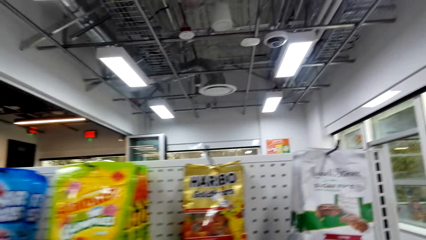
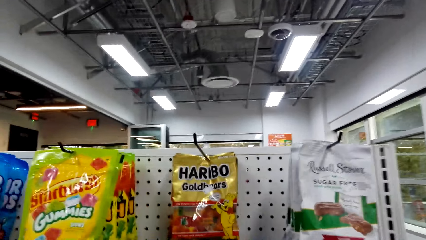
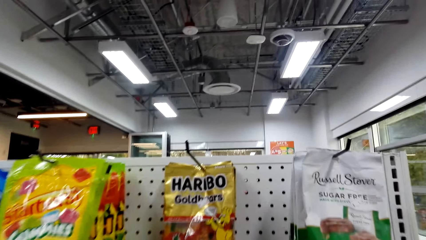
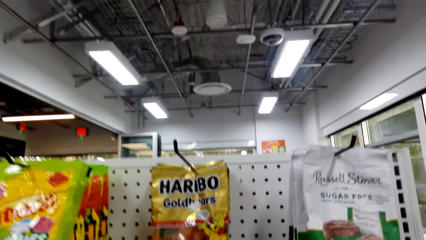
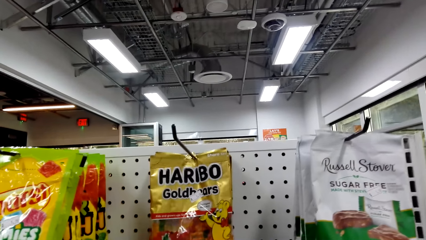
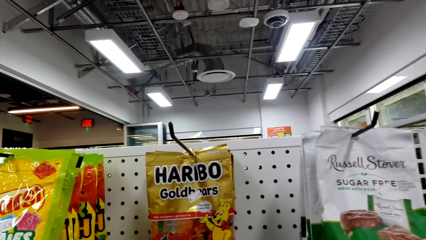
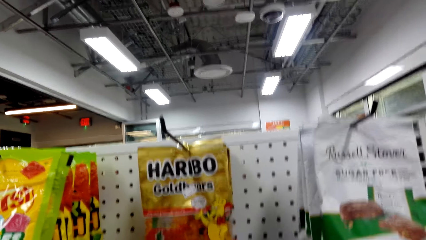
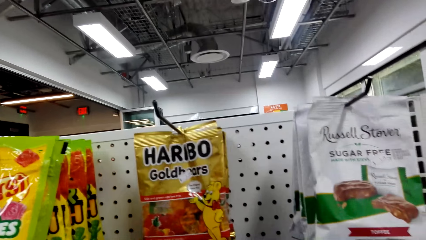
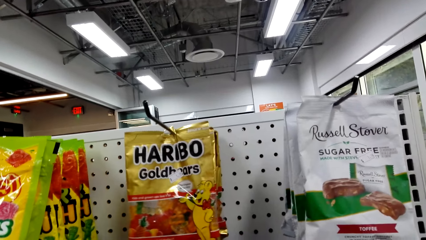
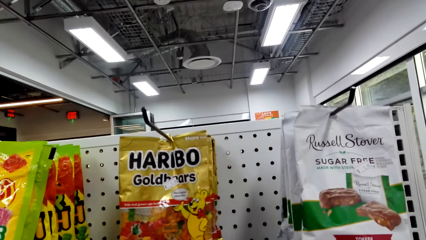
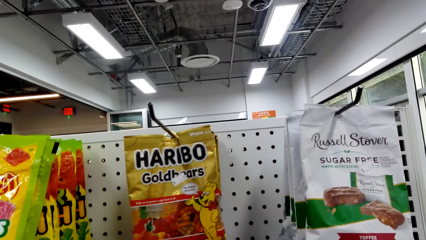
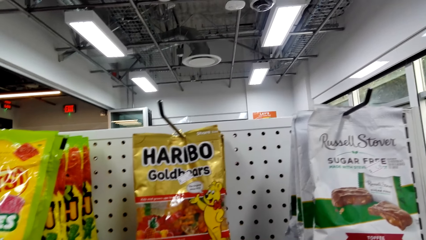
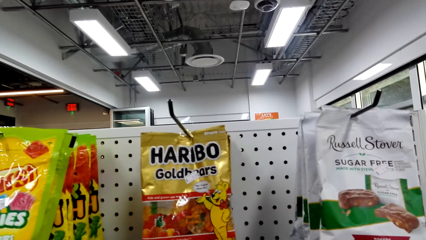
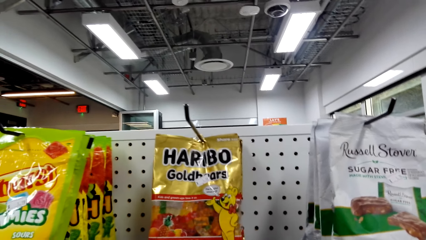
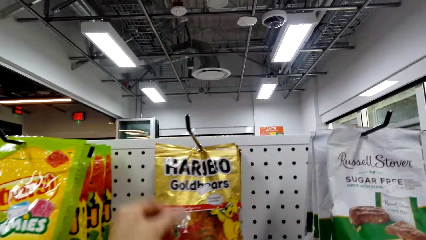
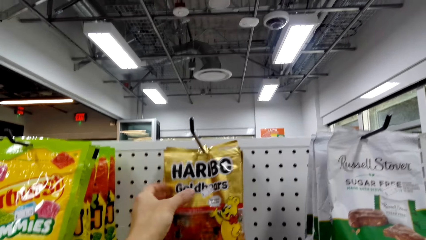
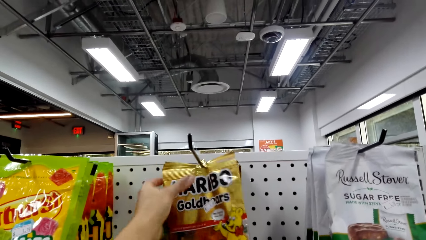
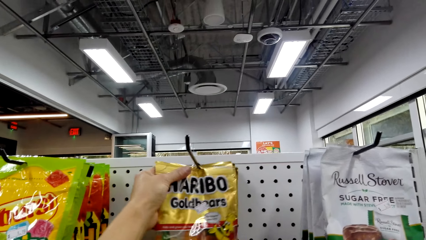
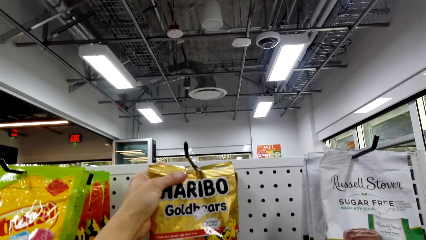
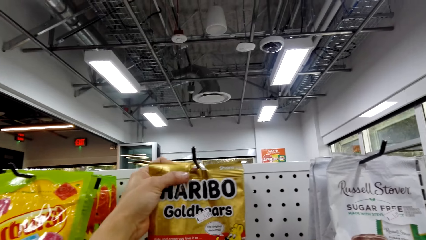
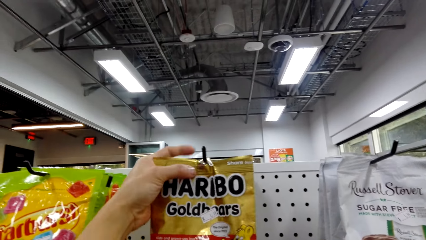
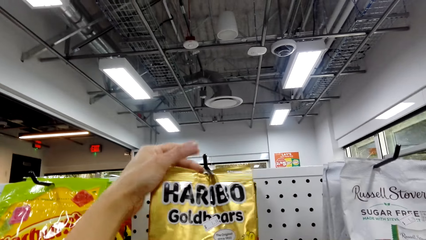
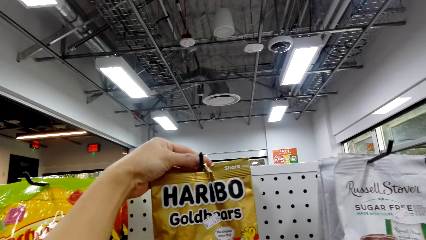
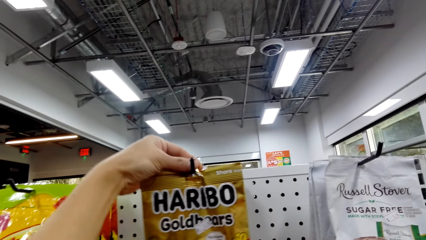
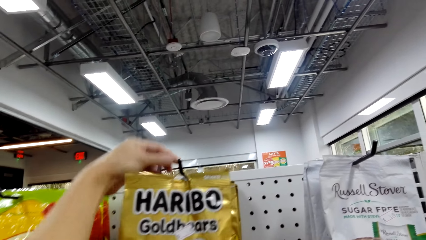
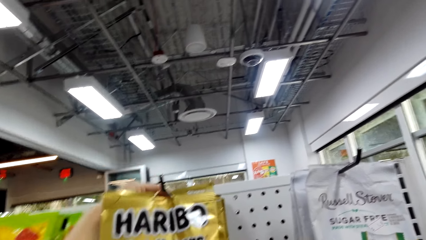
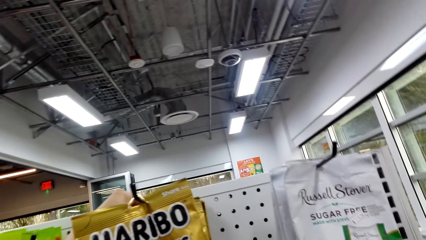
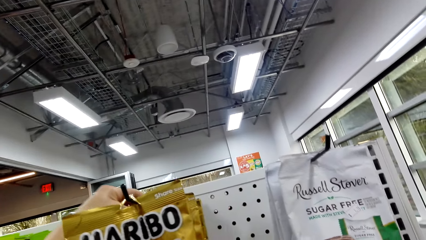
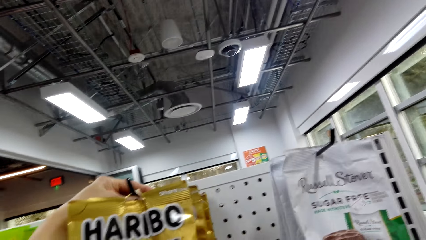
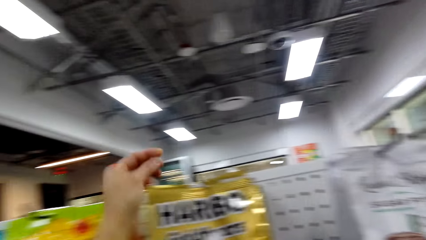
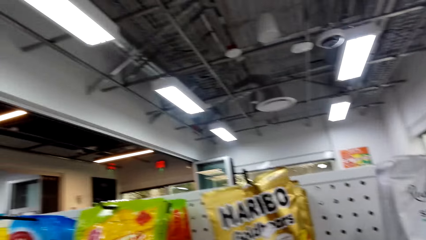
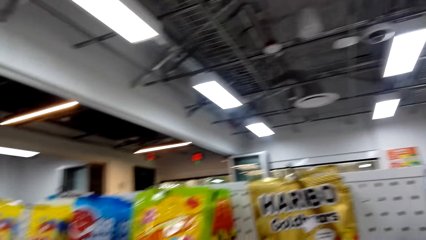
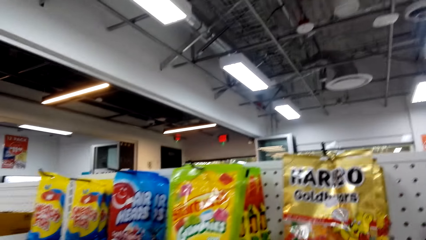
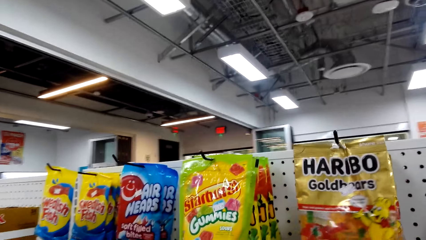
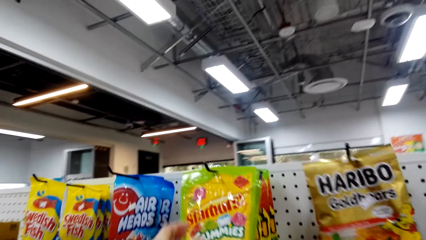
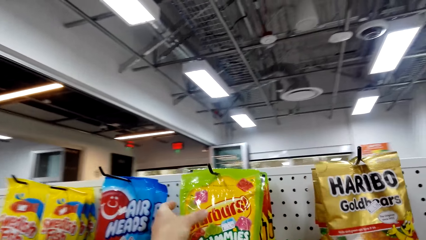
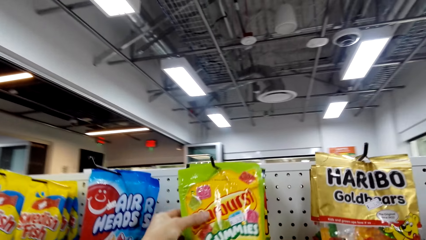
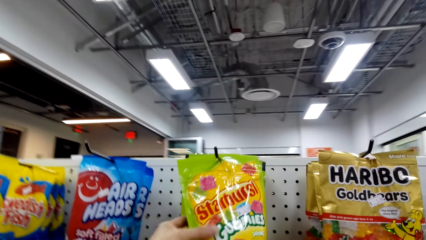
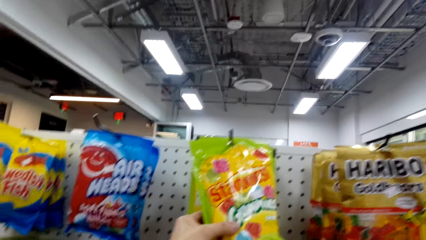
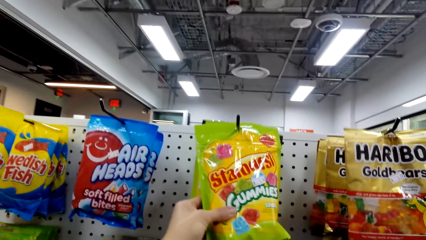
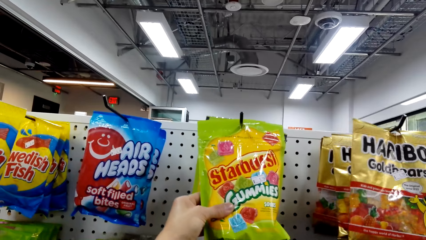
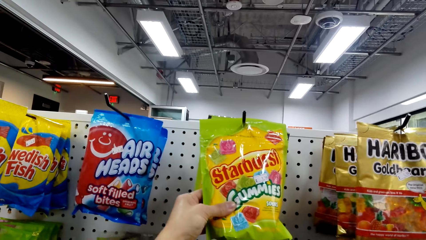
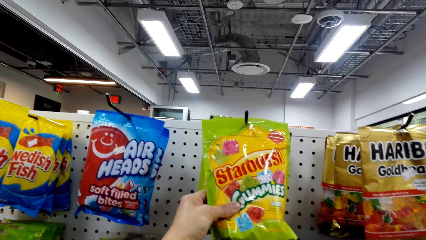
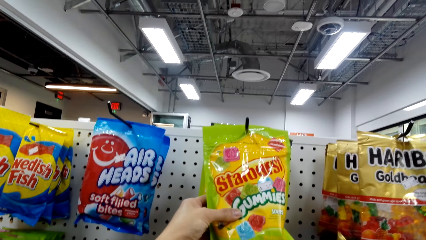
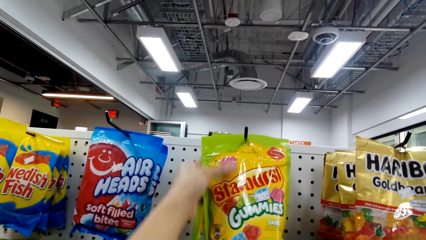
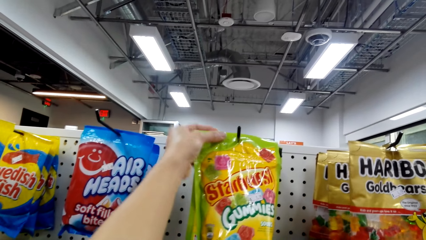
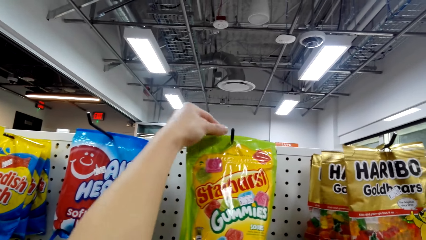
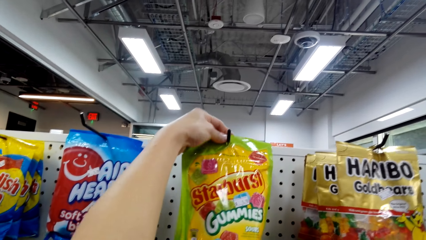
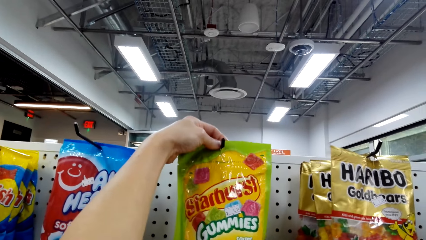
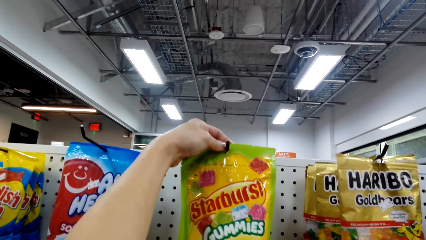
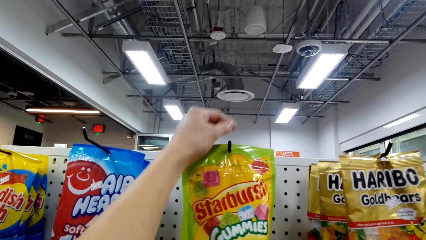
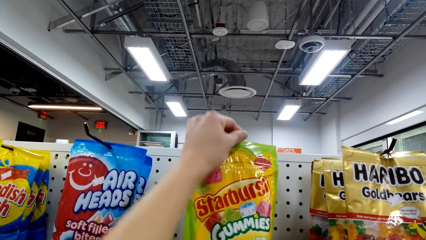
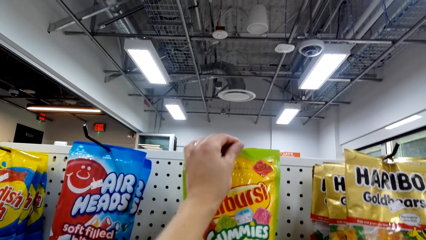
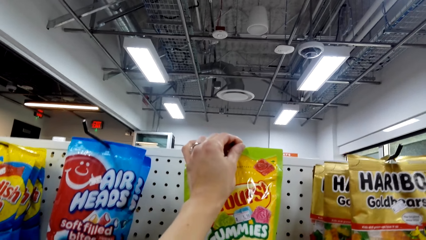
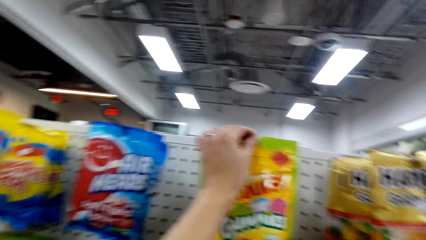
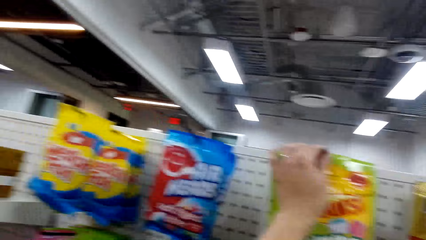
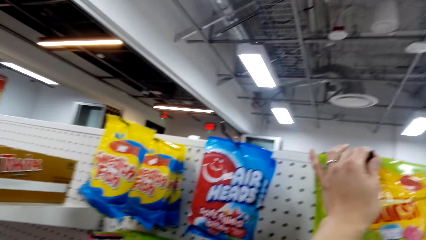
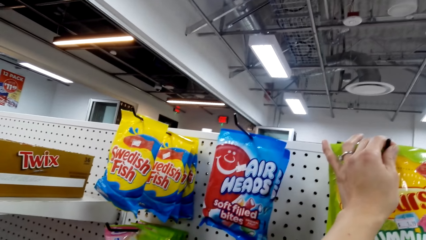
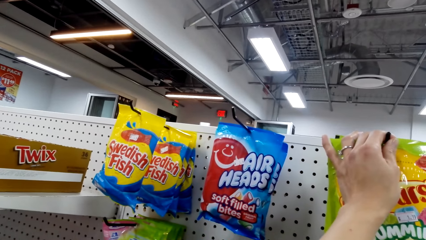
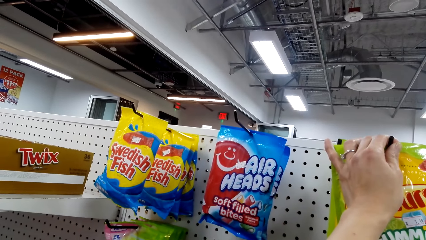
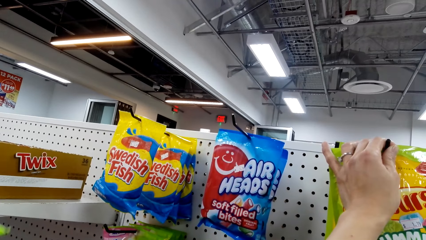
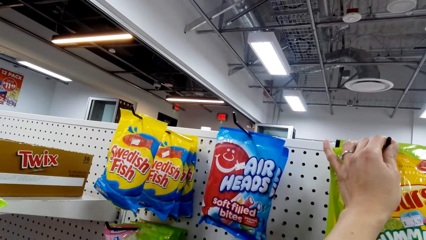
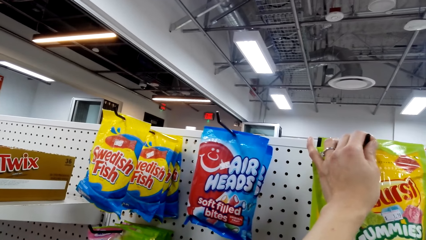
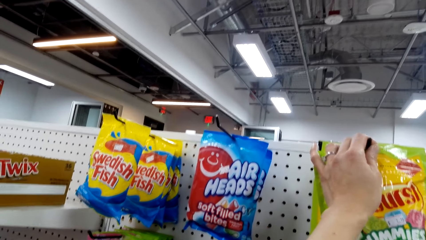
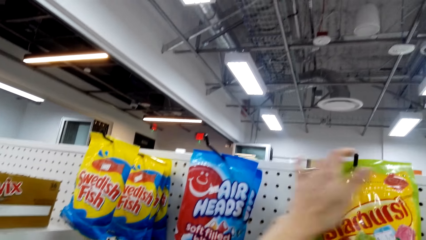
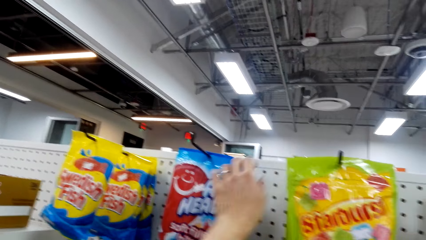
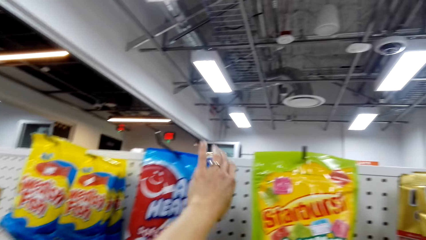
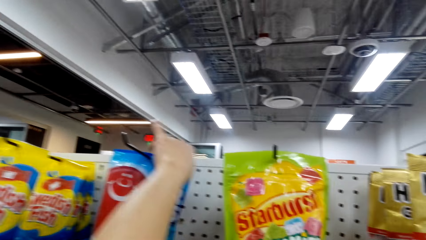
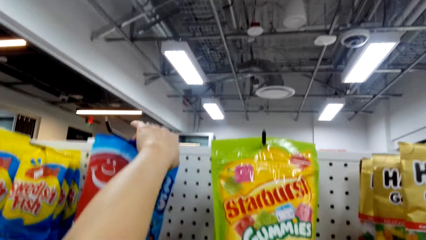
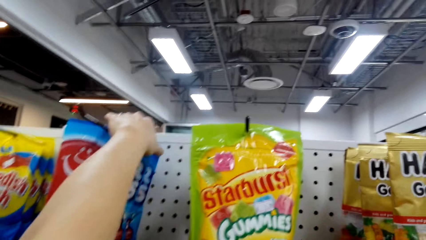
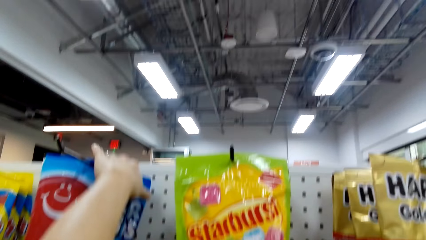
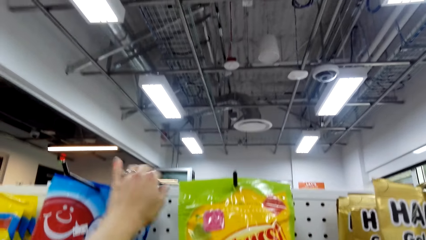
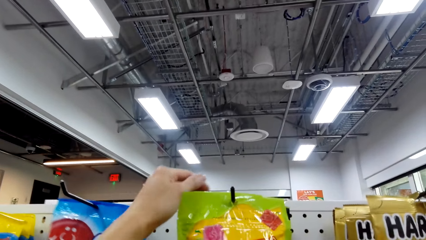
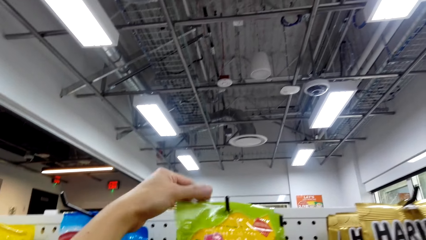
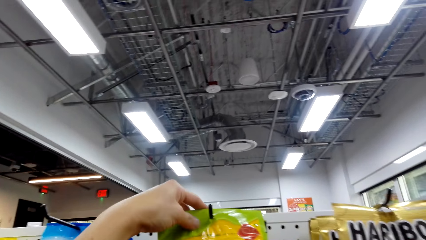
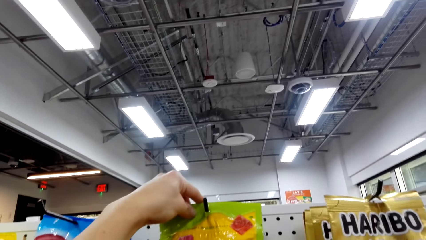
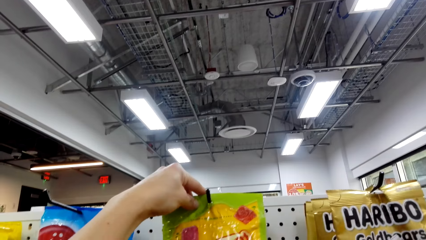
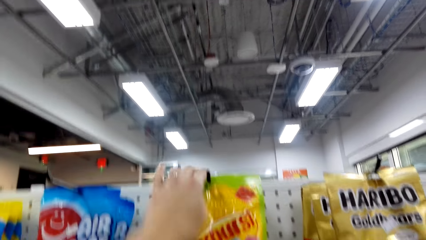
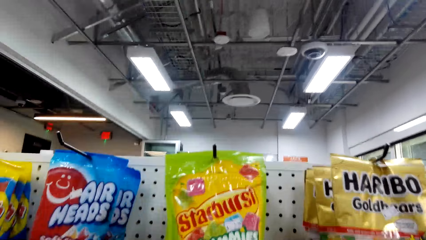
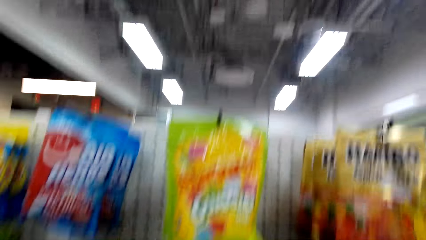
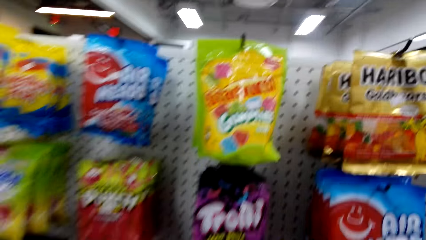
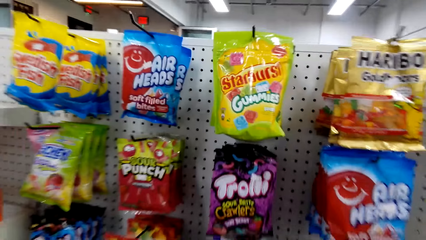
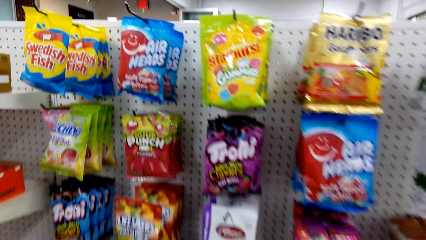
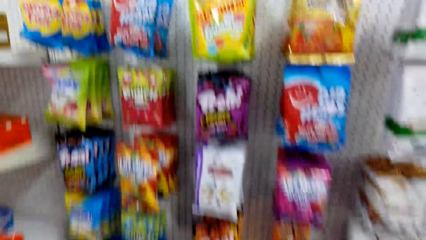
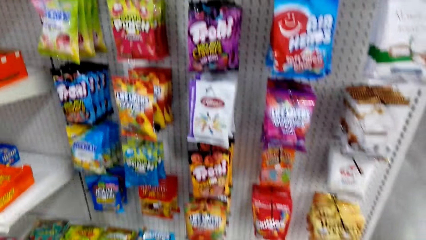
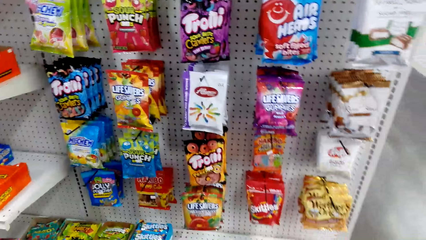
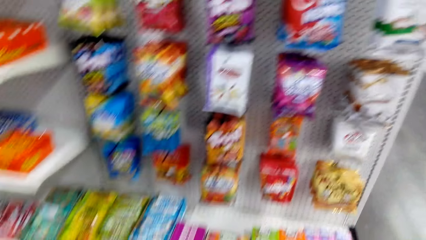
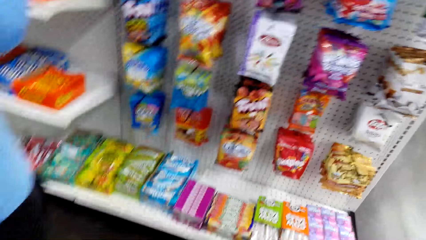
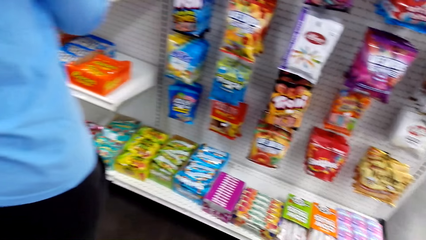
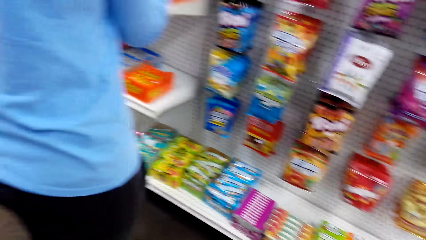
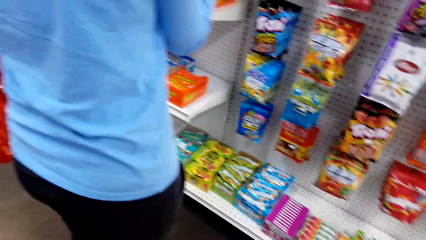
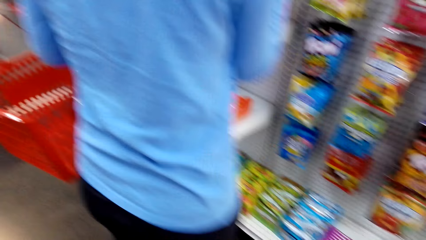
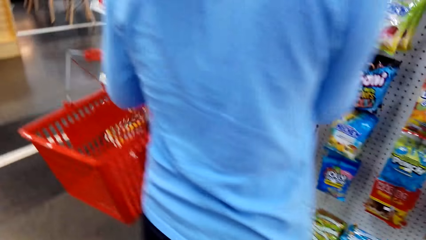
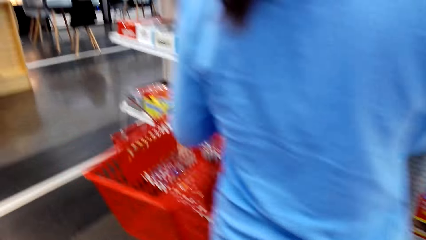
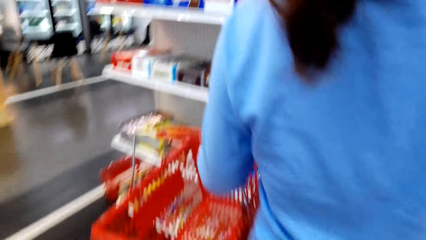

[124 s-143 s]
The camera wearer holds the Haribo. They hold the gummies. They converse with a woman. They hold a sachet. They hold the gummies. They converse with the woman.
